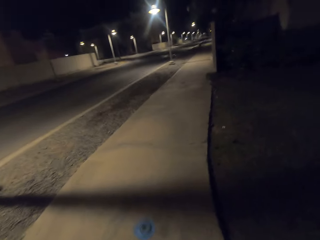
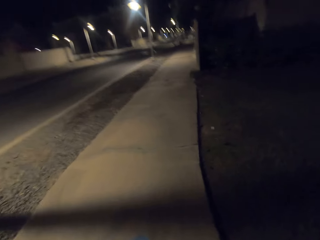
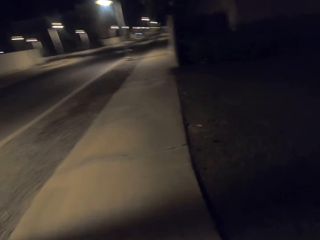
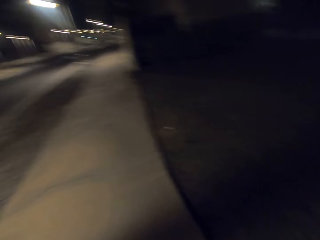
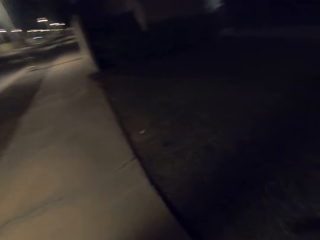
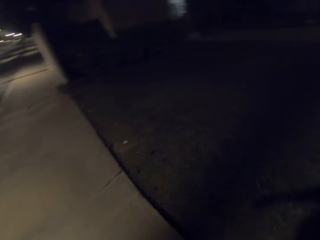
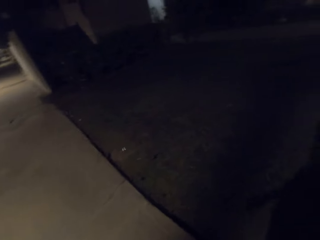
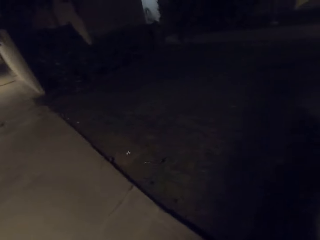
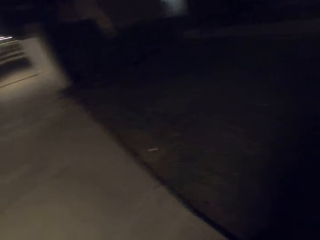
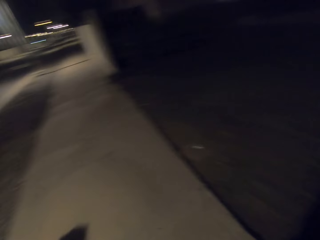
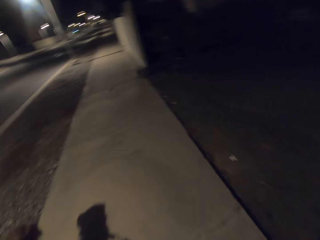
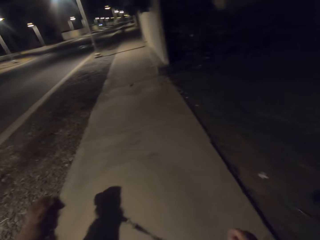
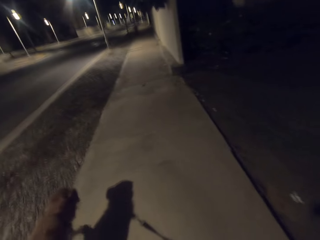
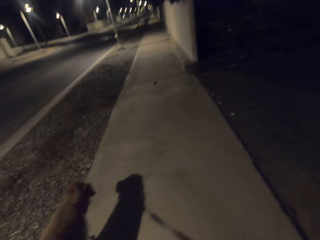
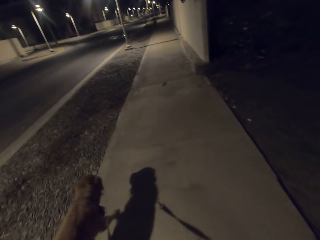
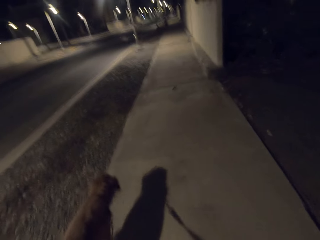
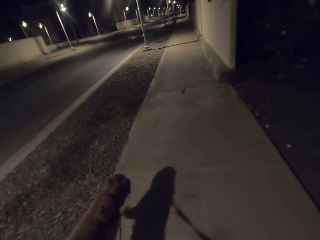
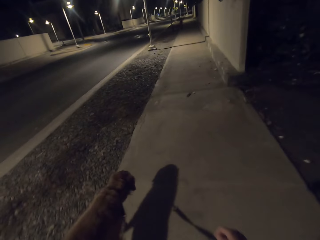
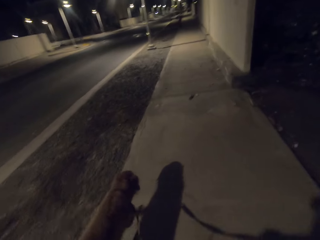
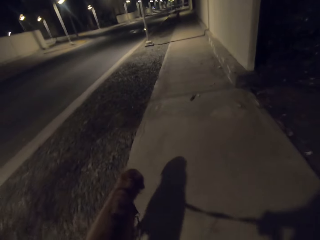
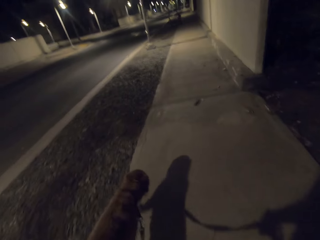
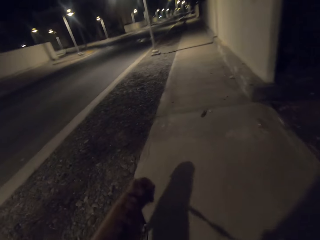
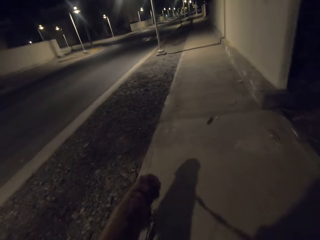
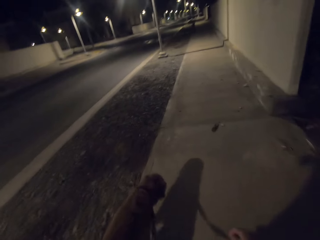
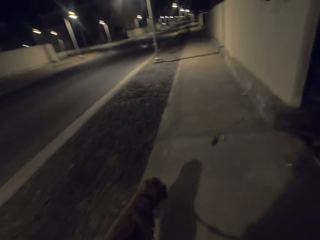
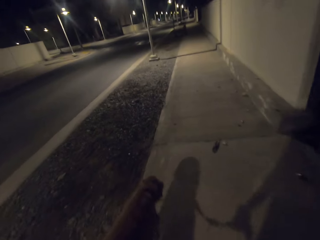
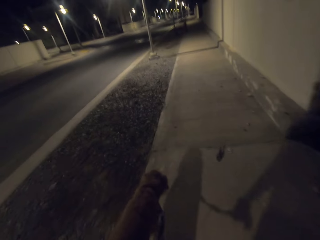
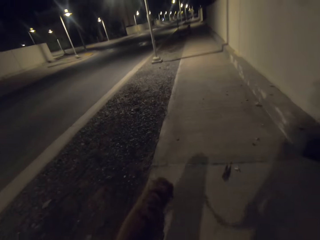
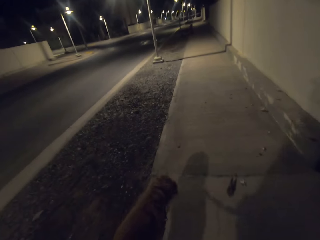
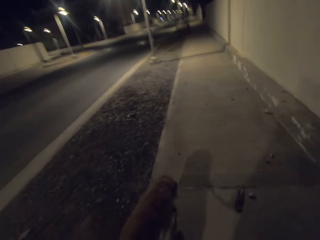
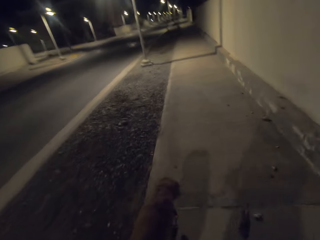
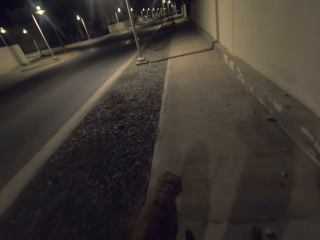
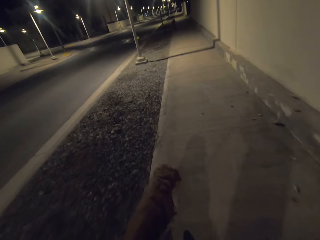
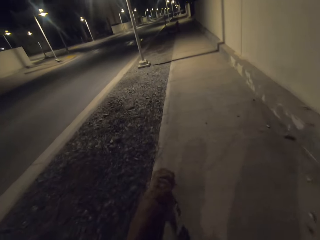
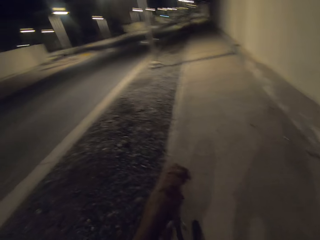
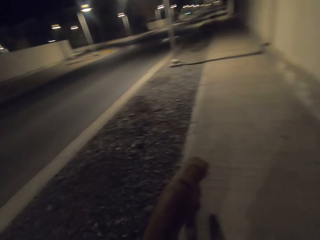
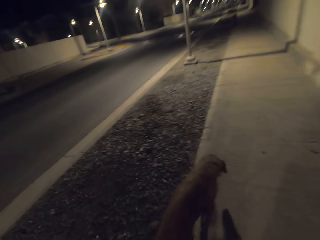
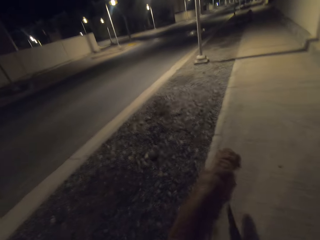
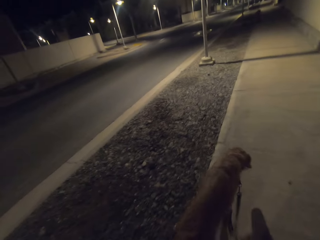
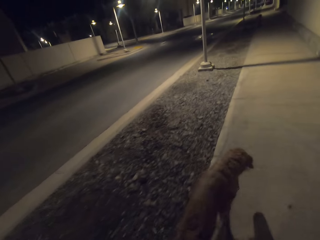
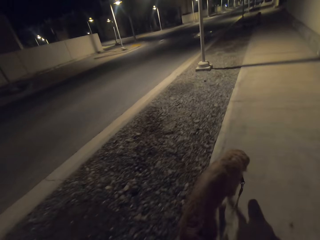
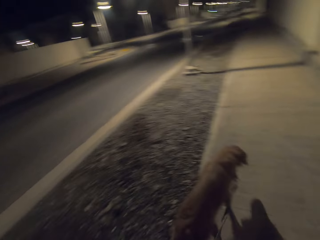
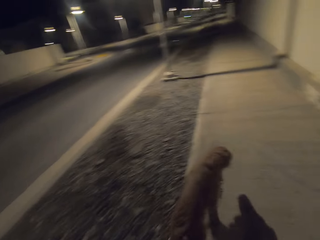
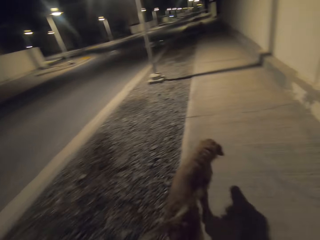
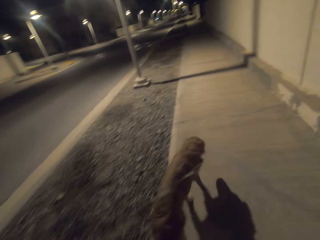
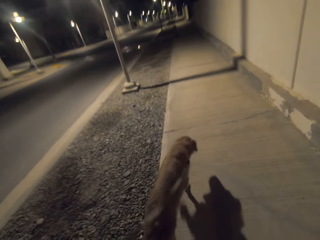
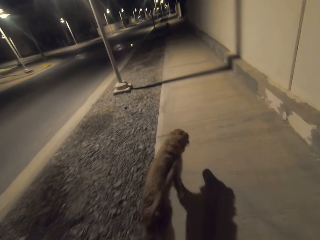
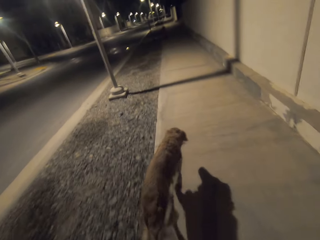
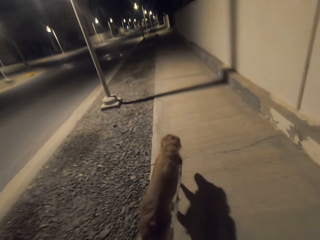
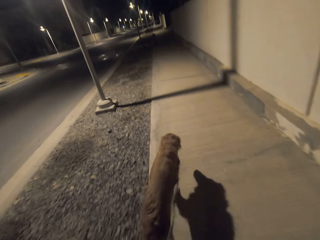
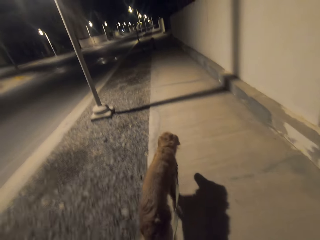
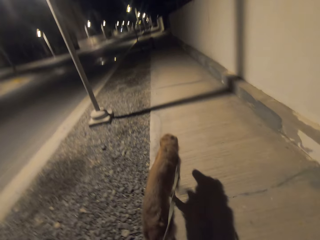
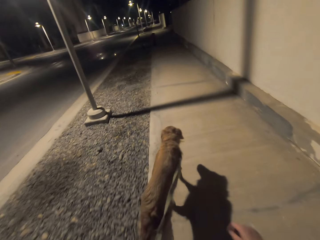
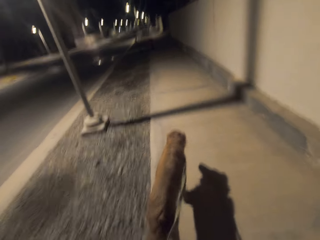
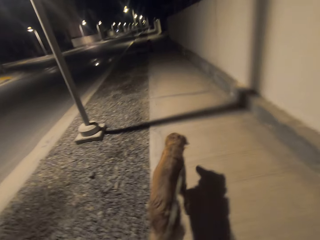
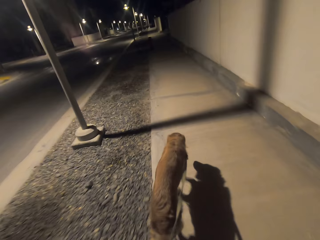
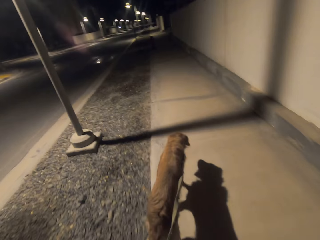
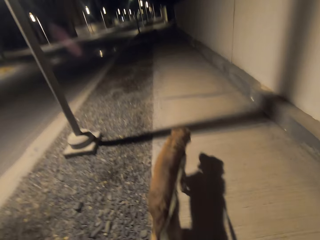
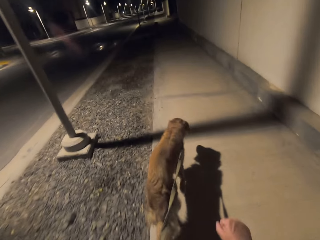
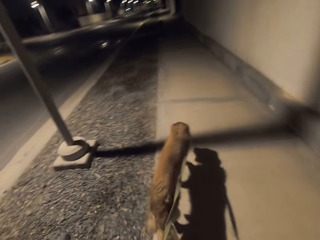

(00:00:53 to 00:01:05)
The camera wearer walks on the walkway. They talk to a man. They look at the dog. They follow the dog.

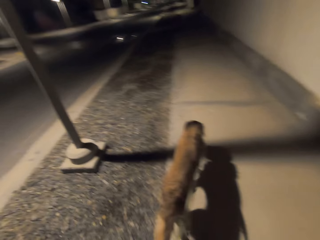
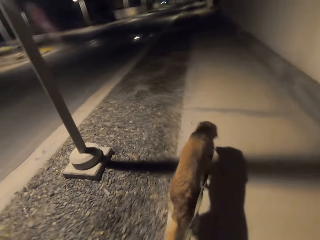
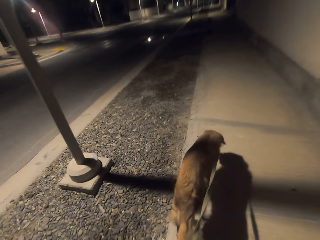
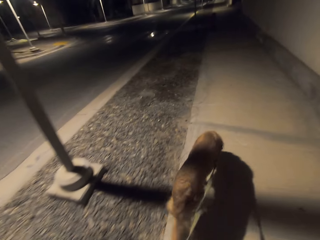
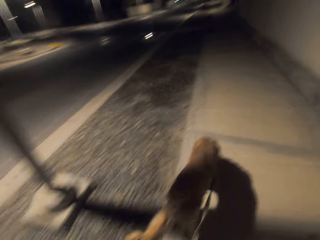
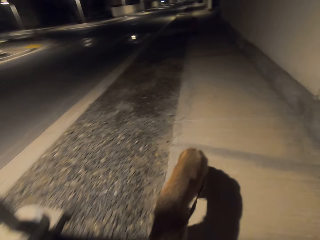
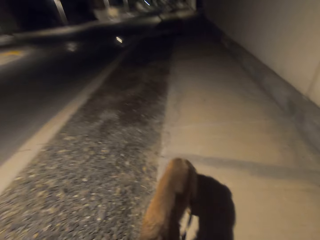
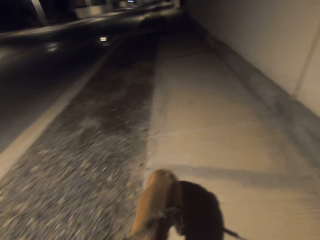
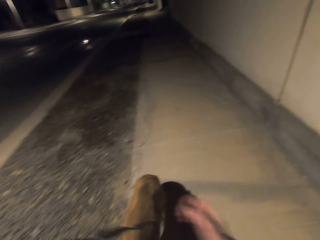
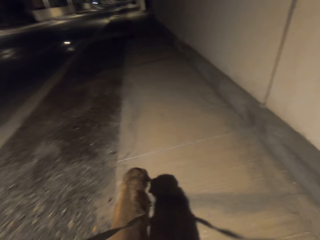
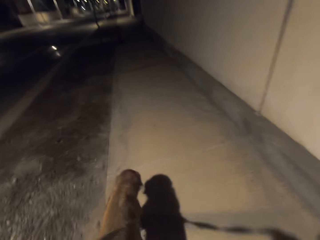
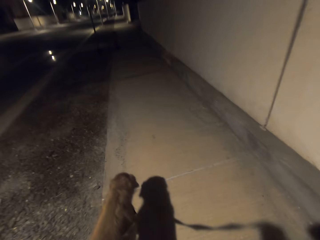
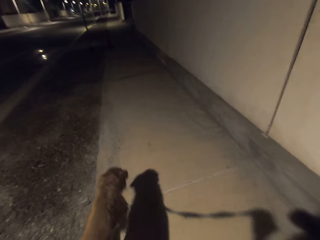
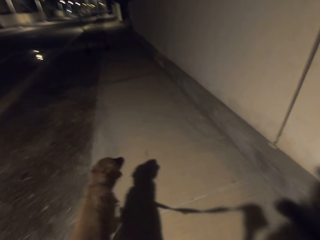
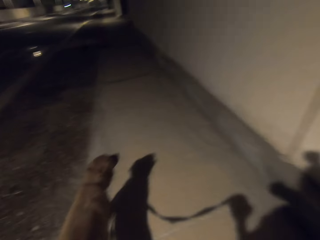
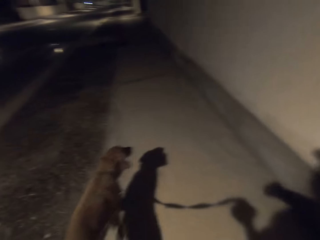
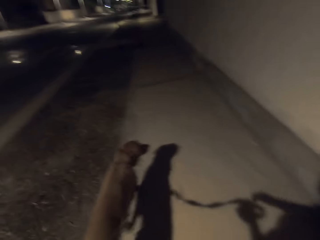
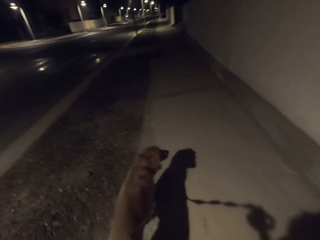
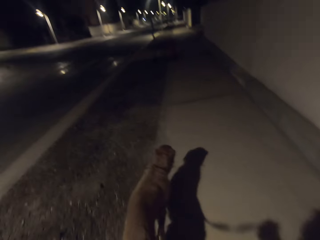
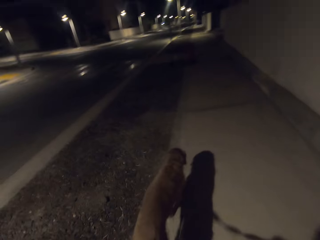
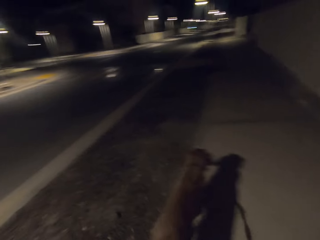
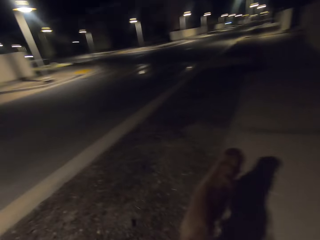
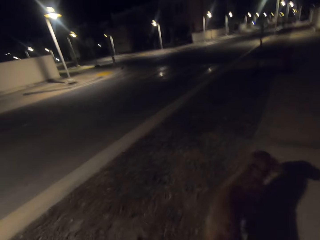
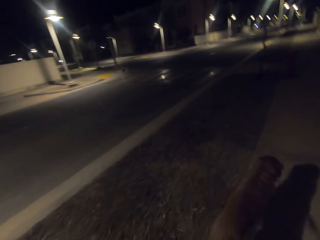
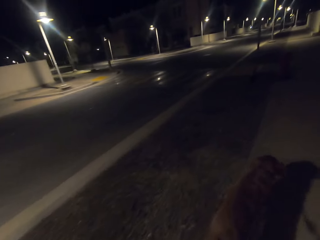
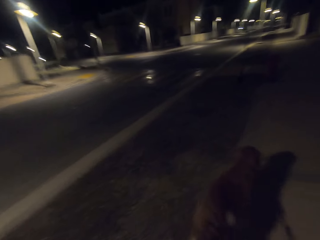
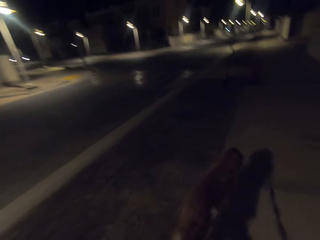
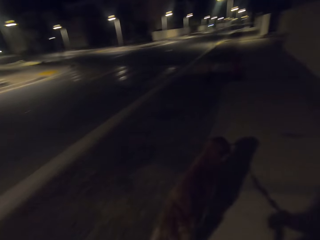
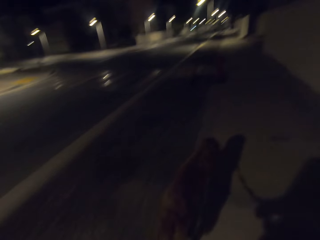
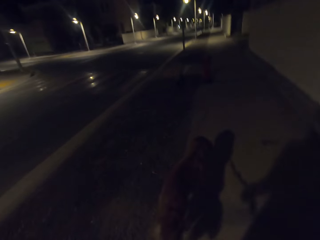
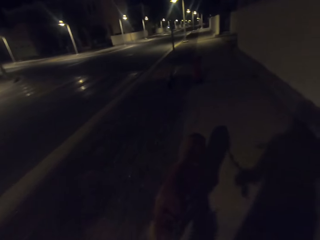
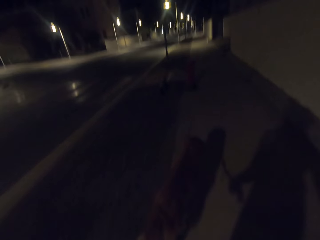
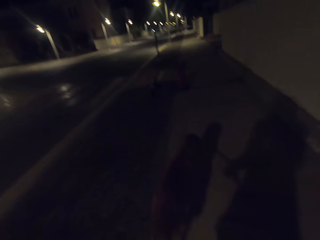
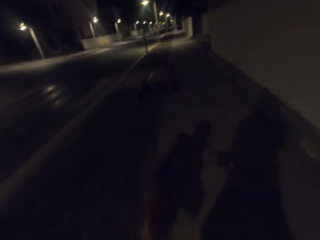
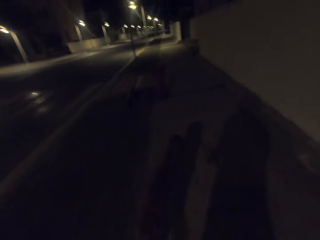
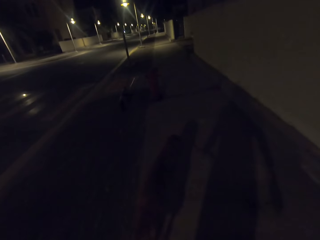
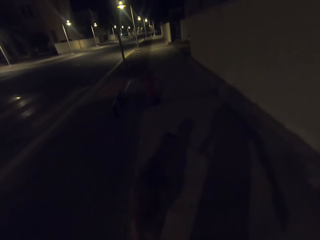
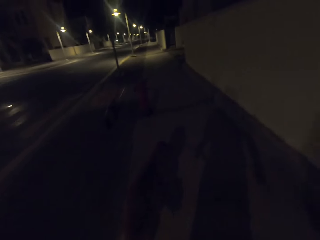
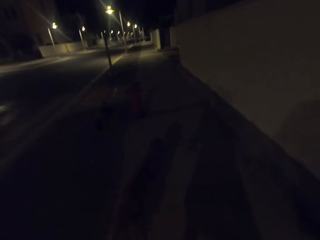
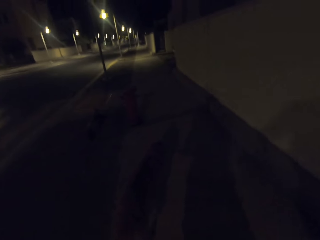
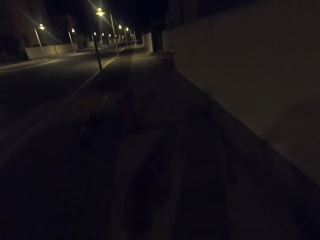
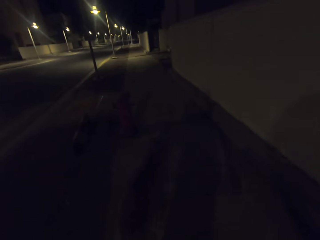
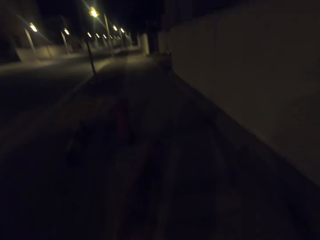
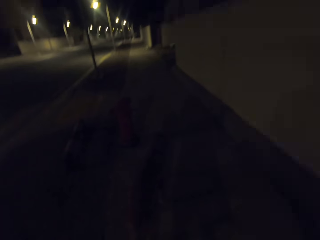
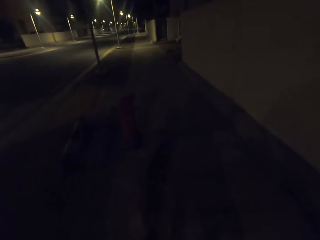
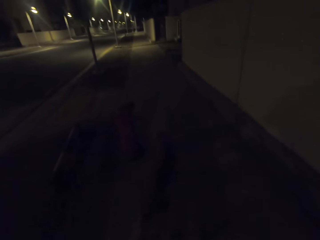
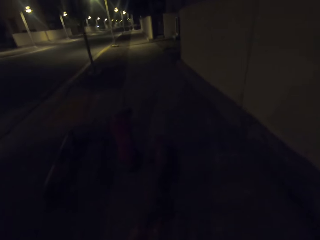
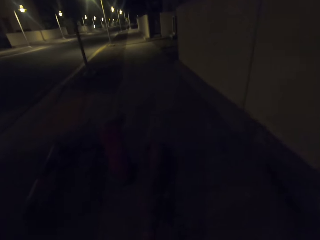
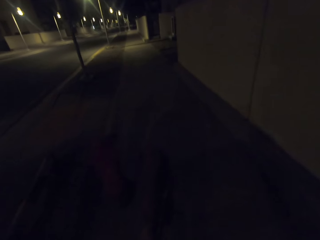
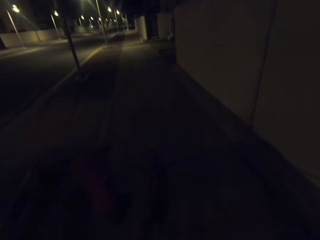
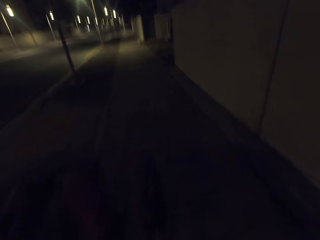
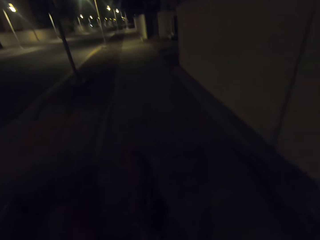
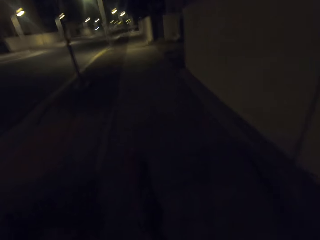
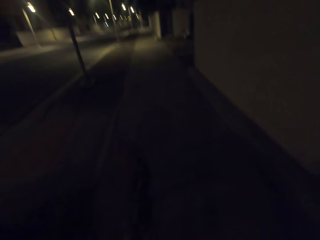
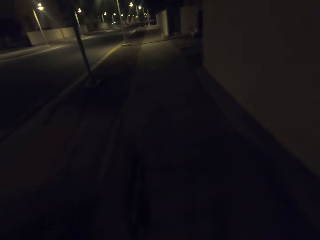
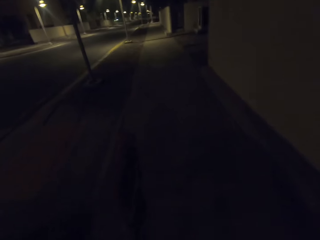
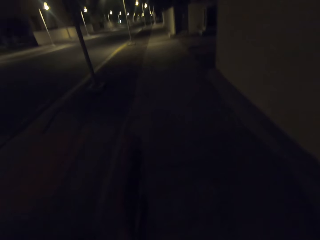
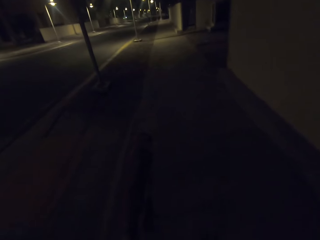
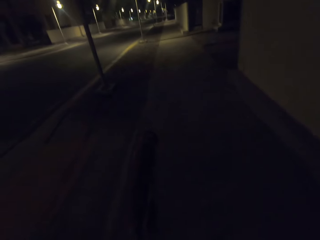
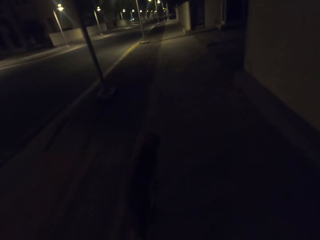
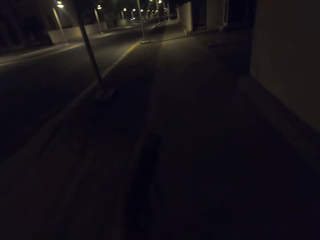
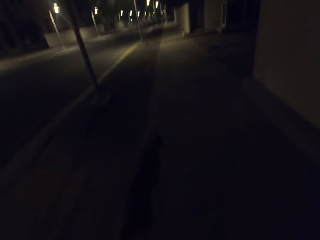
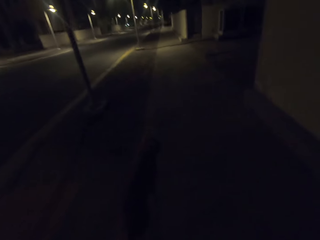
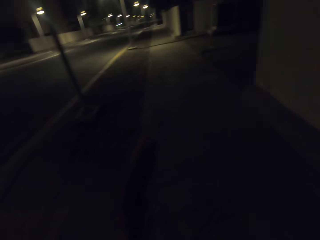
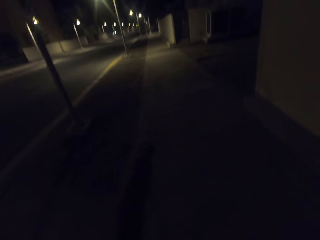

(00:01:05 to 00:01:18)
The camera wearer holds the rope. They look around. They walk the dog on the sidewalk. They talk to a man.
